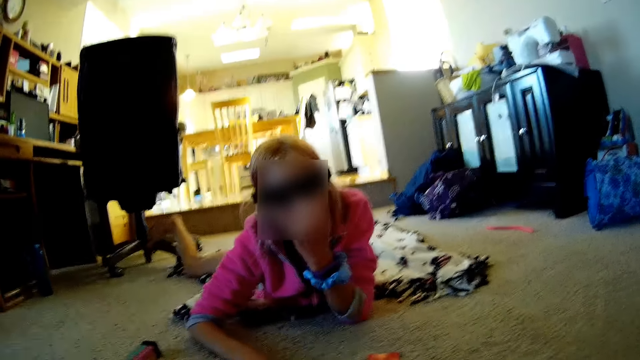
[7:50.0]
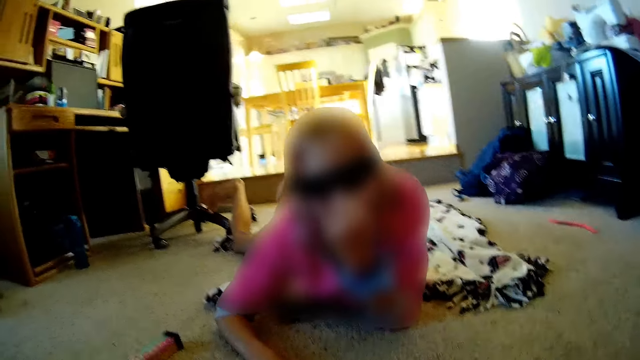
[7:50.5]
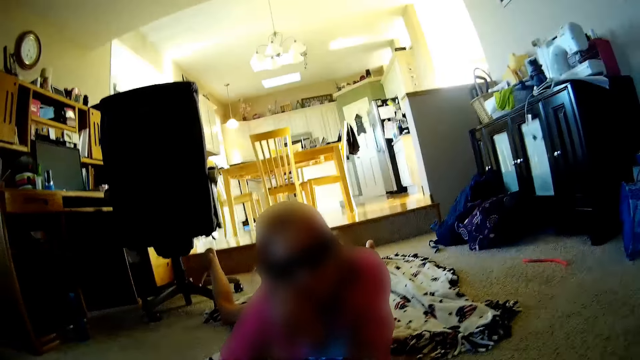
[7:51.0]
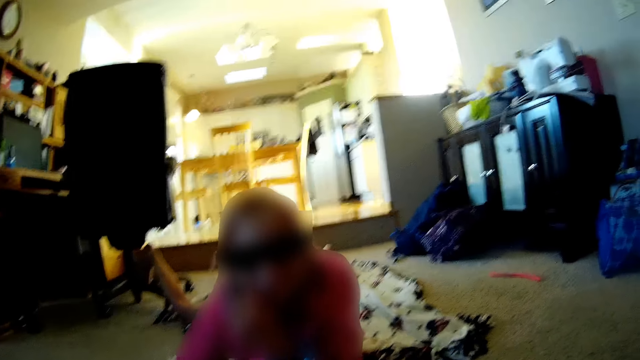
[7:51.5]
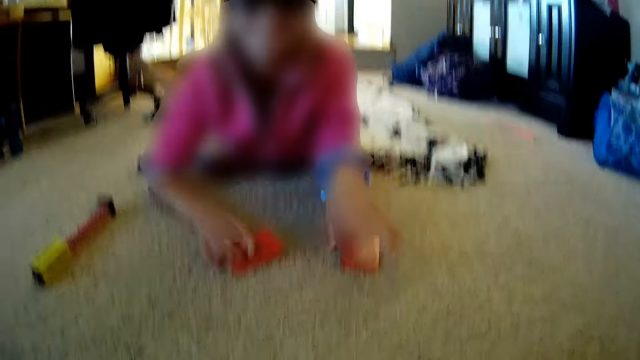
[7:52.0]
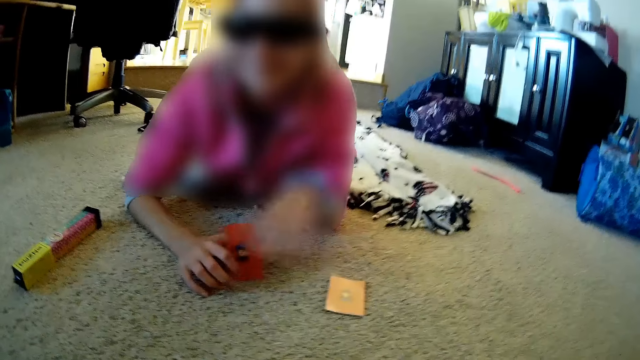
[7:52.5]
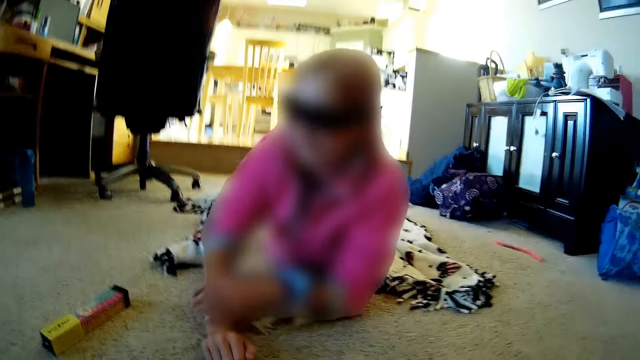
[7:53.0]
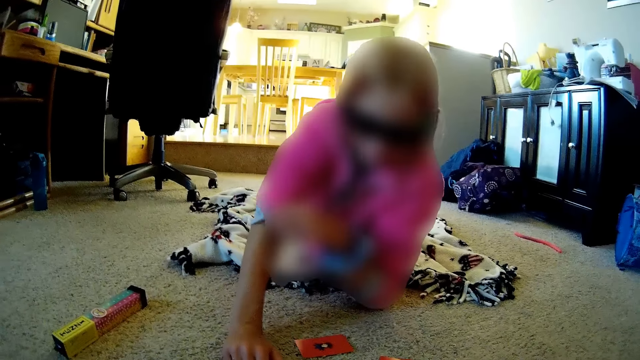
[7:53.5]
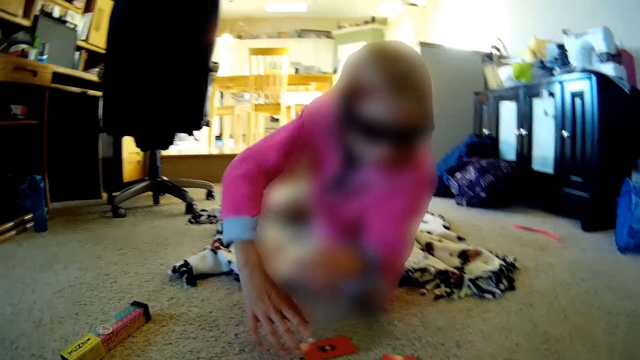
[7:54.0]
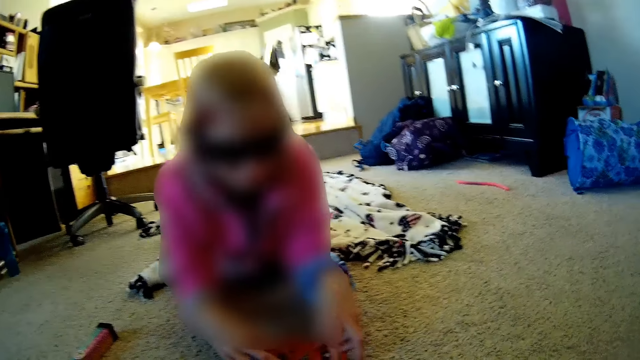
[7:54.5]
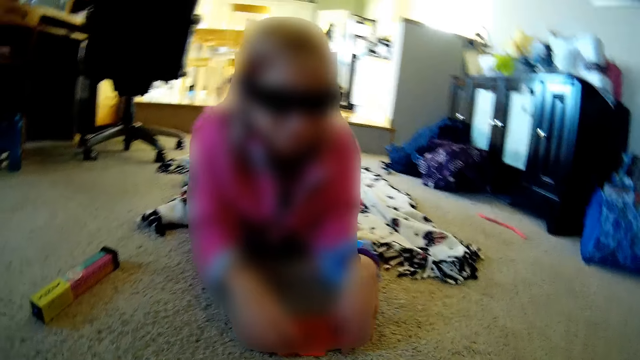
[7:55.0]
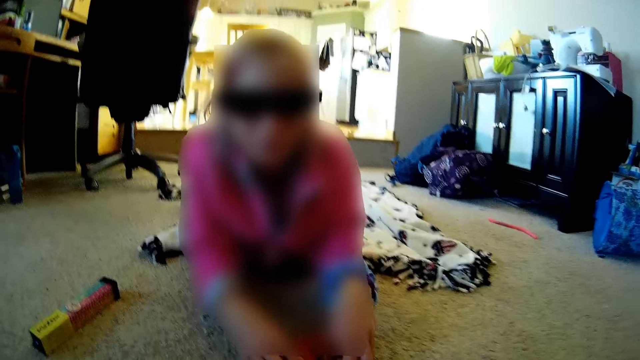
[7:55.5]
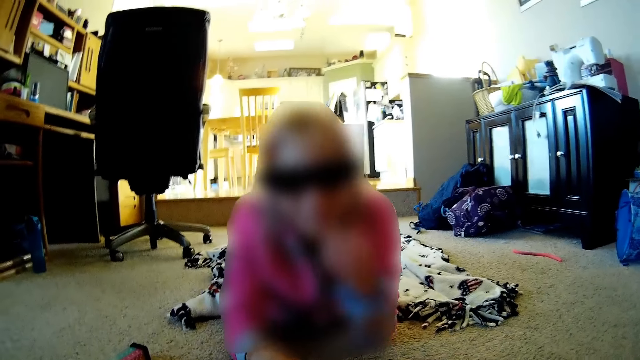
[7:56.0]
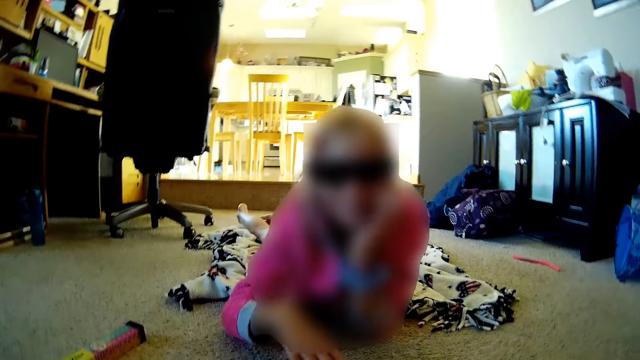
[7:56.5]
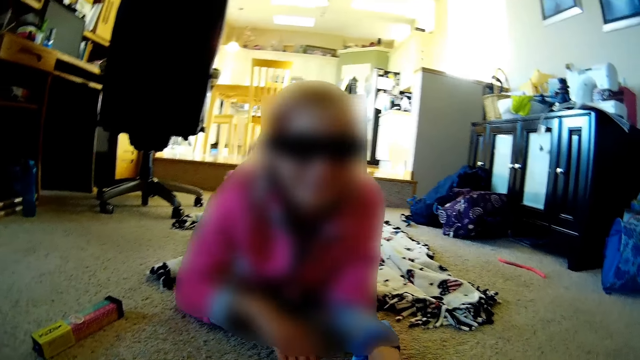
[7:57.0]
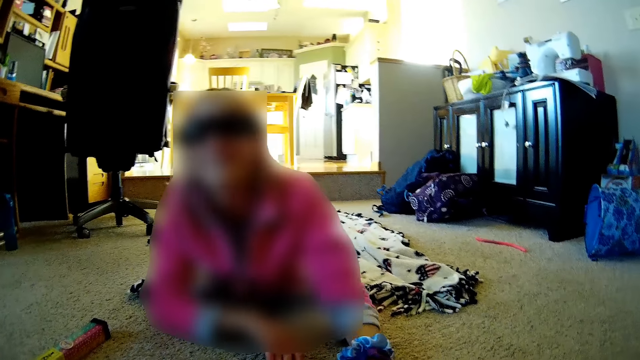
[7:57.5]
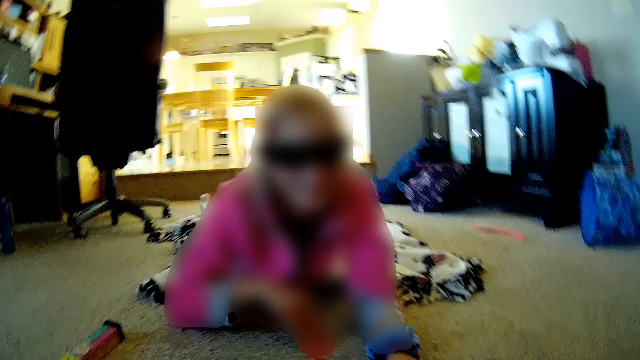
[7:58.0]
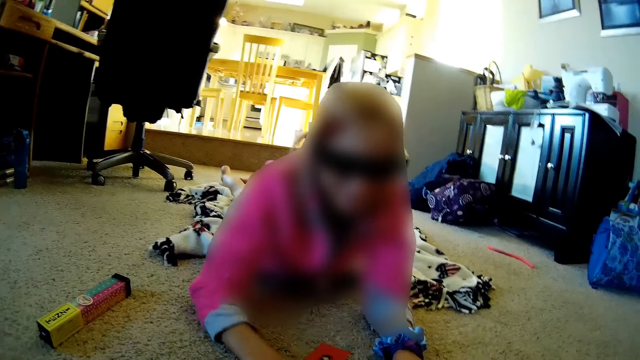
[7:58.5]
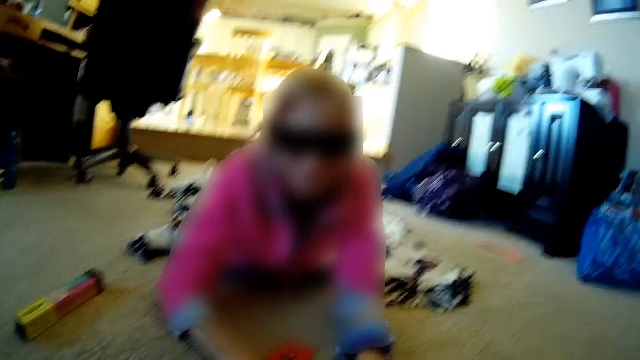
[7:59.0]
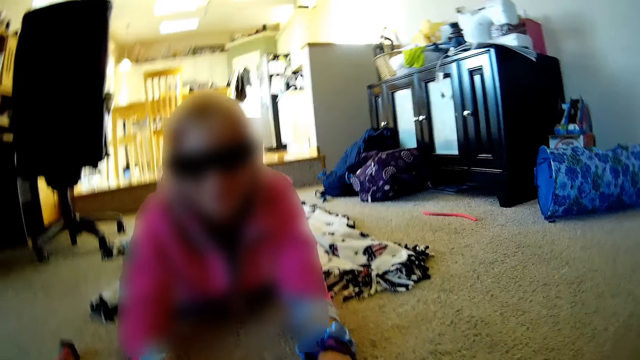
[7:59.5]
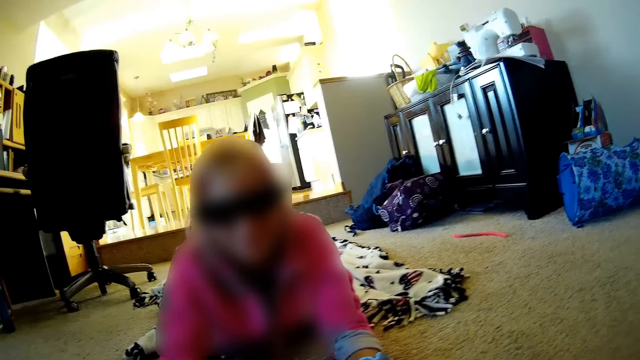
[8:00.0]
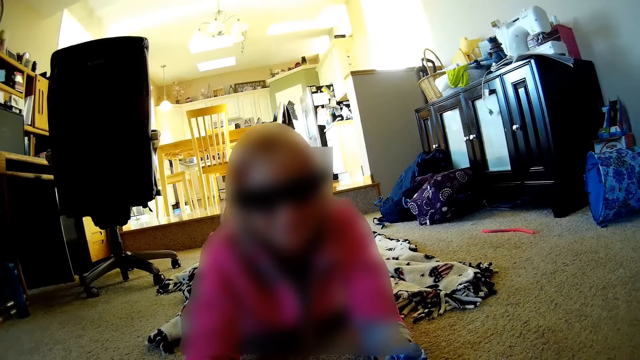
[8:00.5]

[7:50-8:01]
A lady holds the cards. The lady pulls down the sleeve. The lady holds the cards. The lady holds the chin. The lady plays a card. The lady plays a card game with the camera wearer.

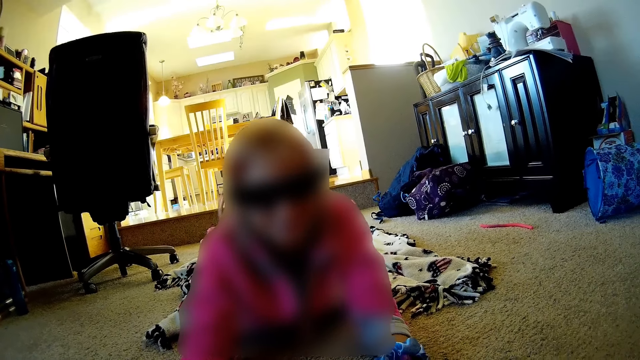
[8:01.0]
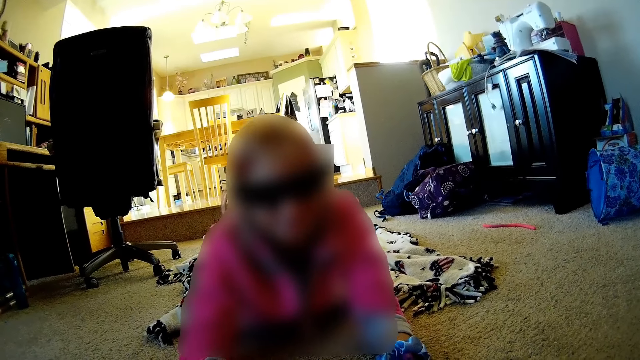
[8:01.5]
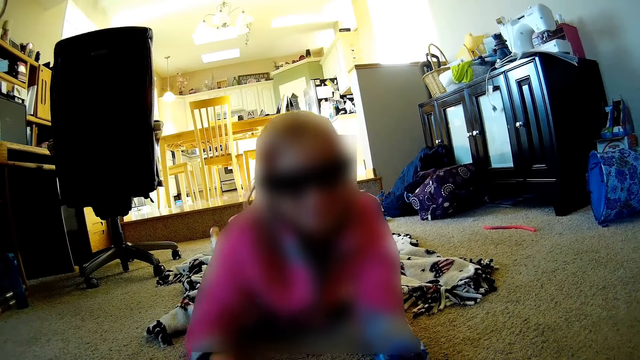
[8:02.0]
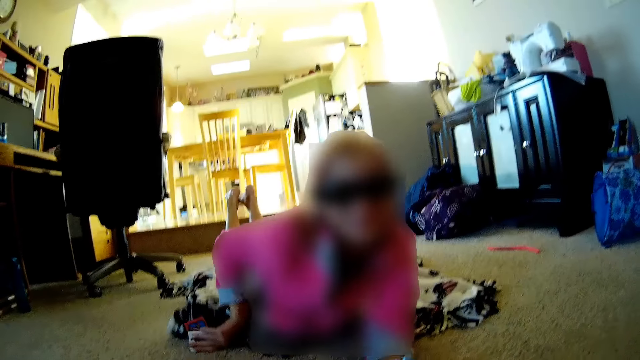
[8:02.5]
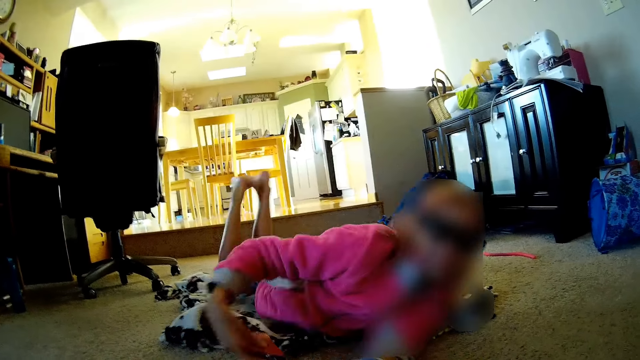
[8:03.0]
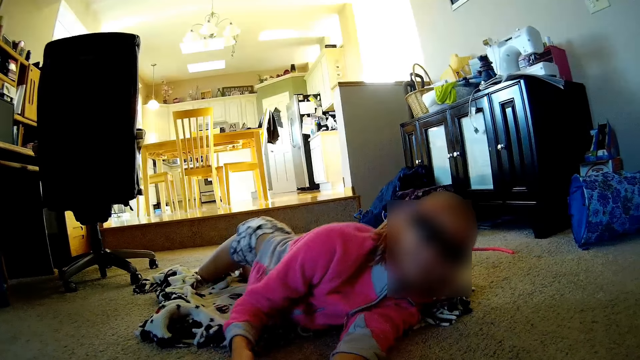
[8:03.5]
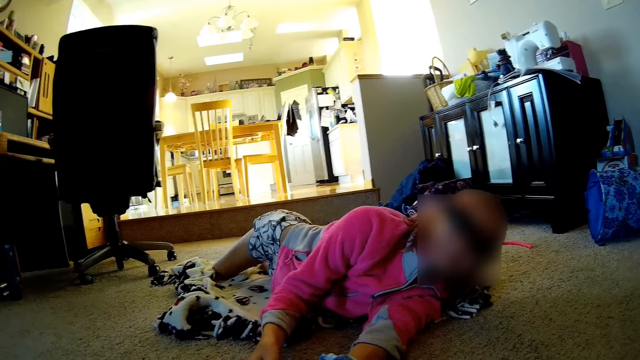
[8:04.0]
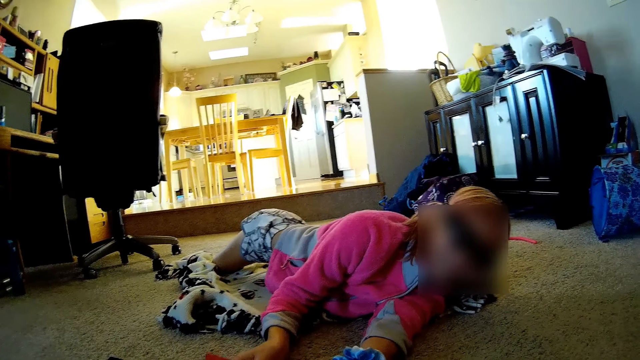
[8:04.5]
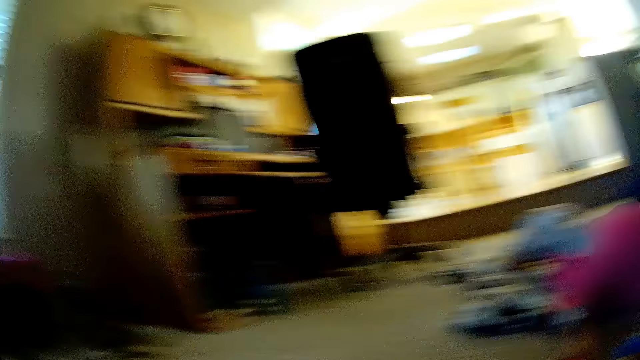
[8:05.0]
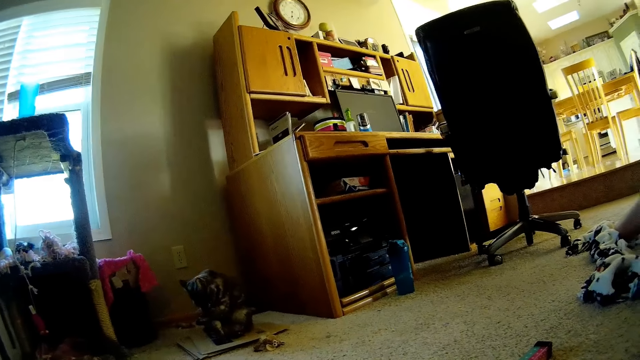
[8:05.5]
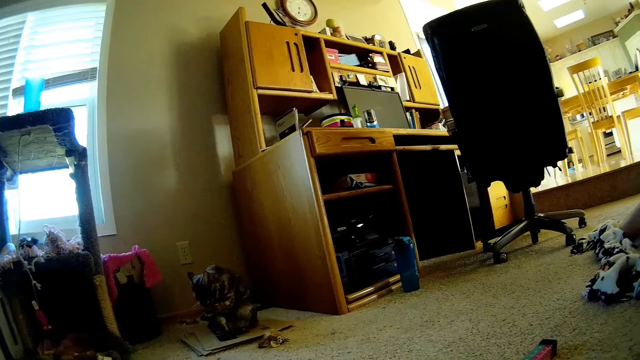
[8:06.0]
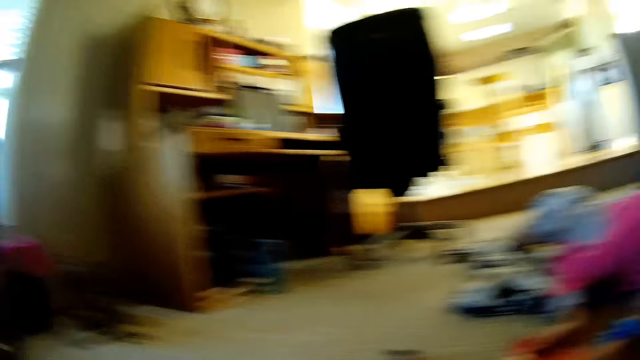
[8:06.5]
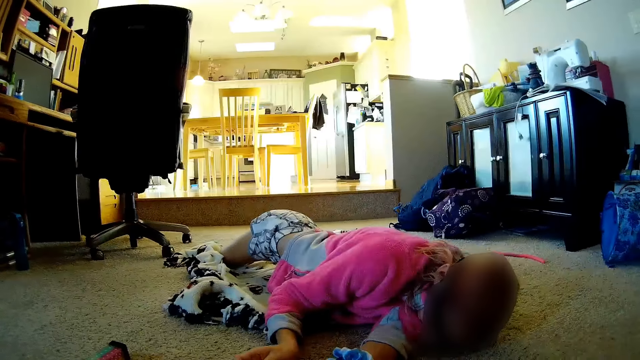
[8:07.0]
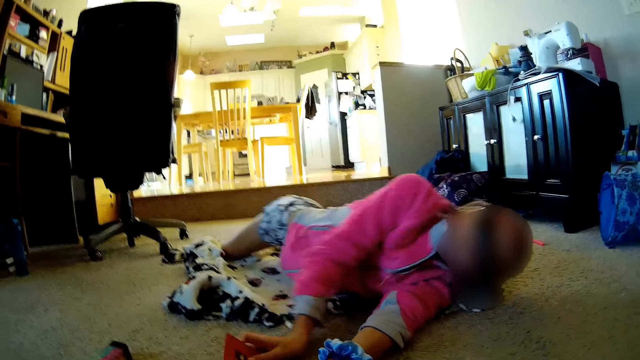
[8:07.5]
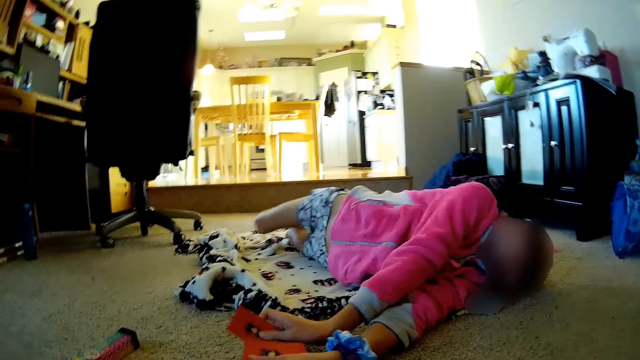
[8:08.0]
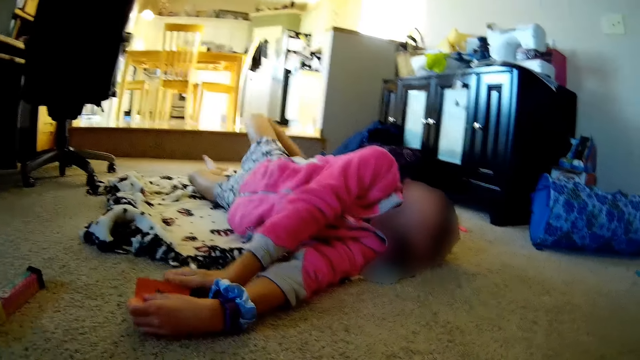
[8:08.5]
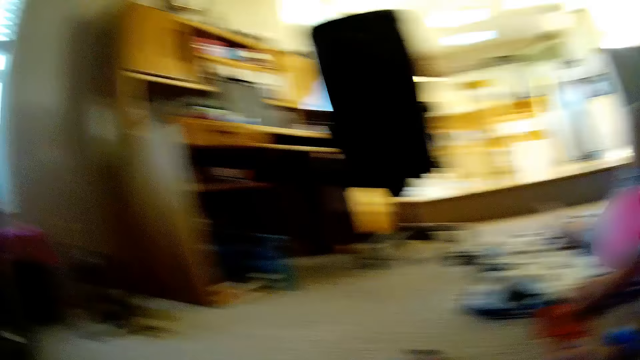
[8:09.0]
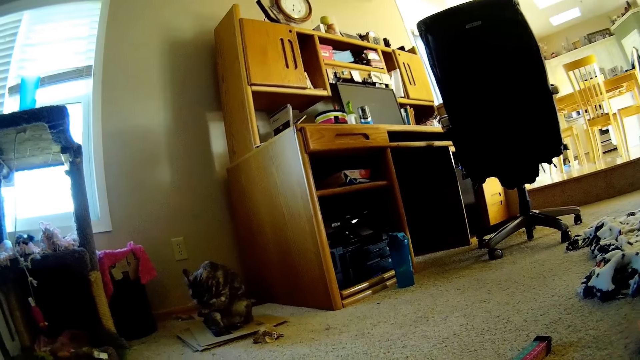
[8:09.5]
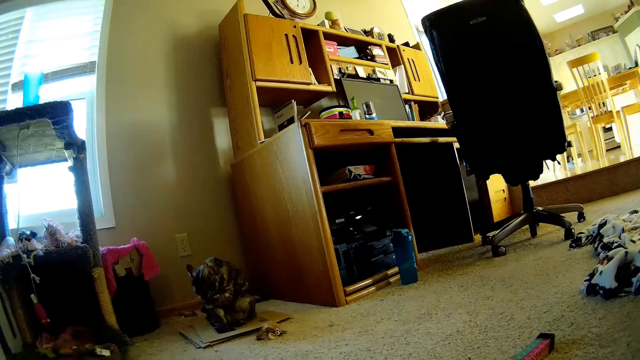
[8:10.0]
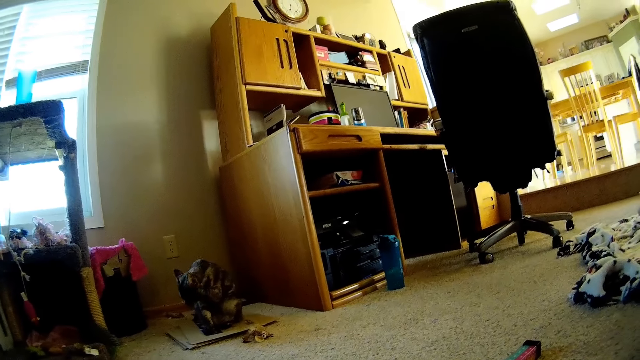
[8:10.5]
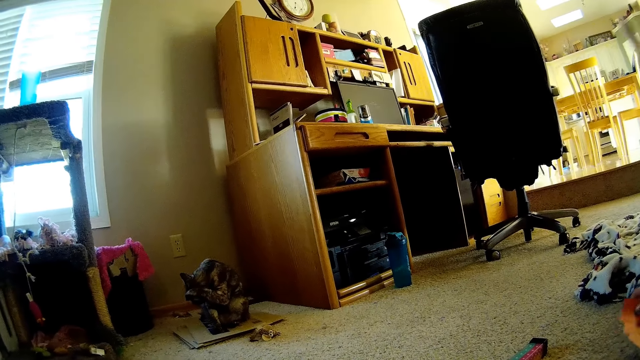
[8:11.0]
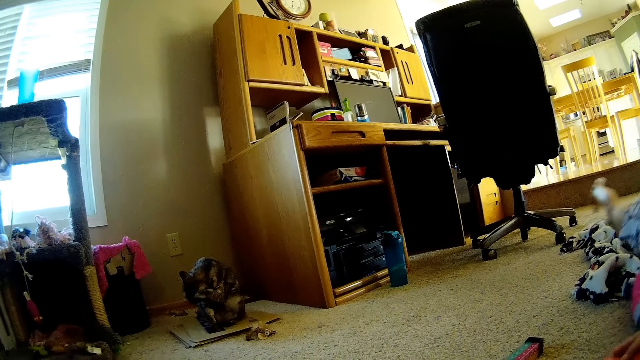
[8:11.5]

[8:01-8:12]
A lady moves the cards on the floor. The lady rolls the body. The camera wearer stares at the cat. The lady rolls on the floor. The camera wearer stares at the cat.
